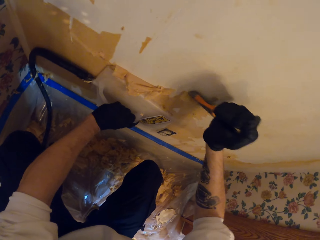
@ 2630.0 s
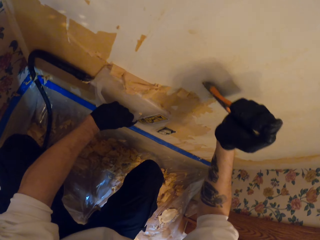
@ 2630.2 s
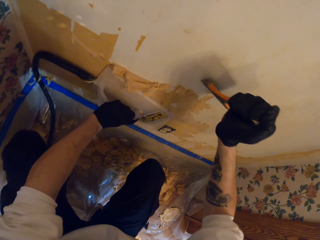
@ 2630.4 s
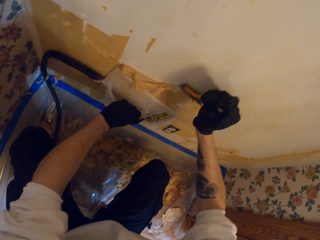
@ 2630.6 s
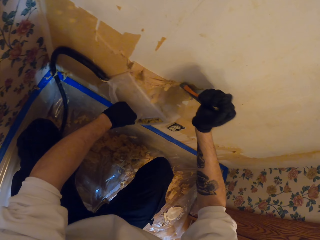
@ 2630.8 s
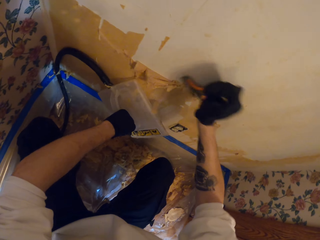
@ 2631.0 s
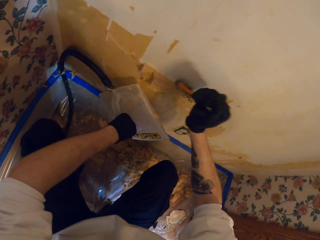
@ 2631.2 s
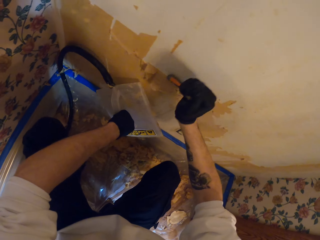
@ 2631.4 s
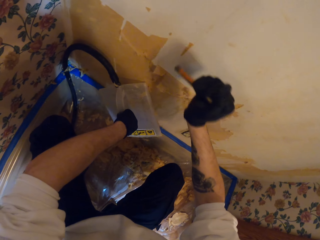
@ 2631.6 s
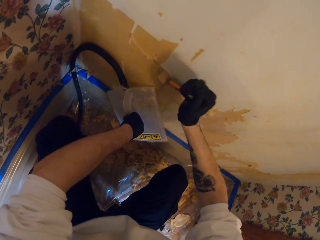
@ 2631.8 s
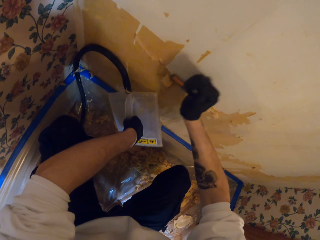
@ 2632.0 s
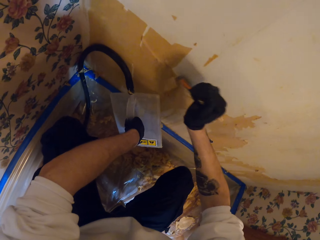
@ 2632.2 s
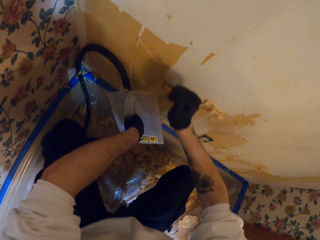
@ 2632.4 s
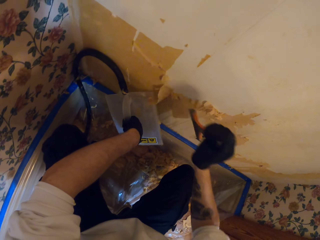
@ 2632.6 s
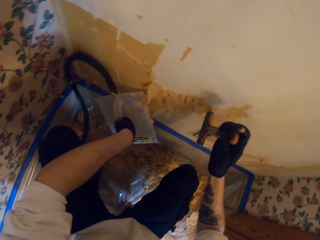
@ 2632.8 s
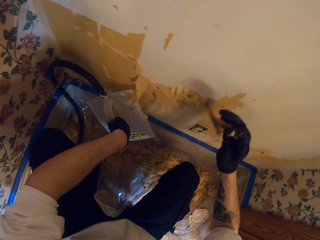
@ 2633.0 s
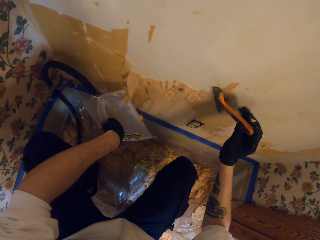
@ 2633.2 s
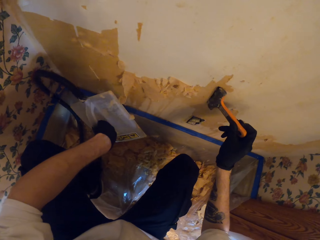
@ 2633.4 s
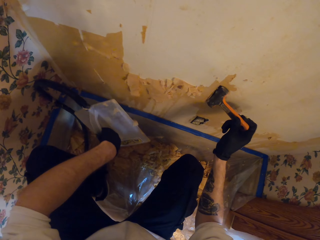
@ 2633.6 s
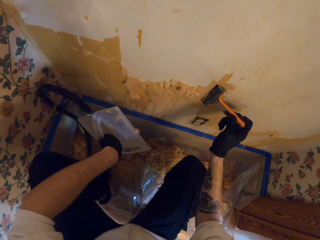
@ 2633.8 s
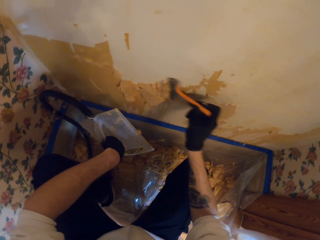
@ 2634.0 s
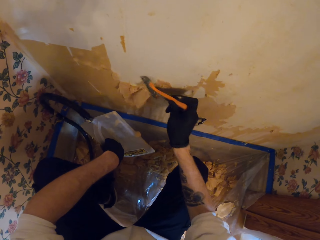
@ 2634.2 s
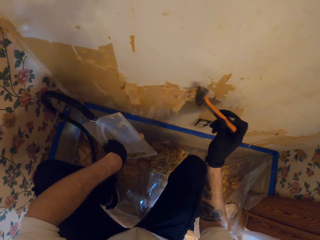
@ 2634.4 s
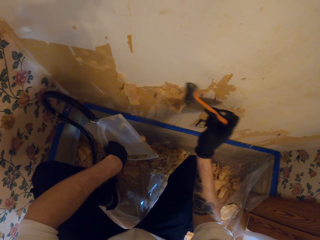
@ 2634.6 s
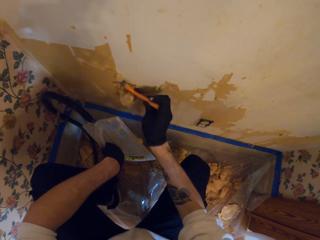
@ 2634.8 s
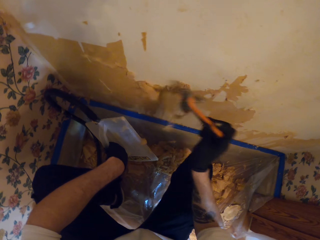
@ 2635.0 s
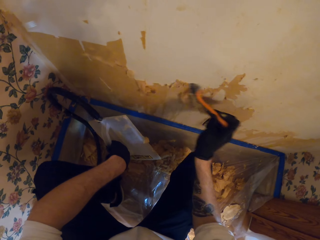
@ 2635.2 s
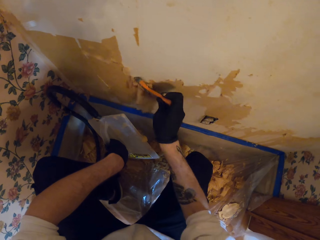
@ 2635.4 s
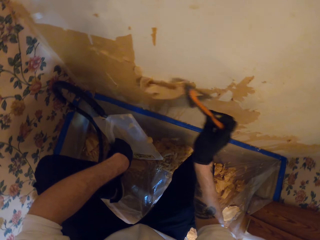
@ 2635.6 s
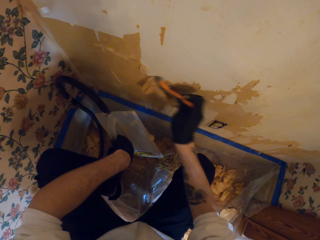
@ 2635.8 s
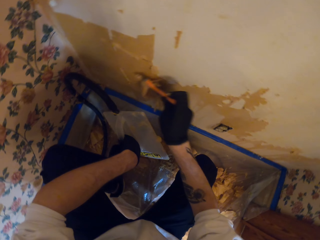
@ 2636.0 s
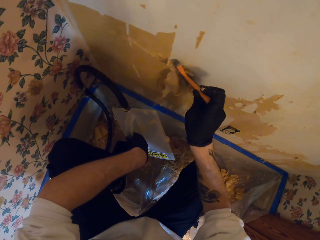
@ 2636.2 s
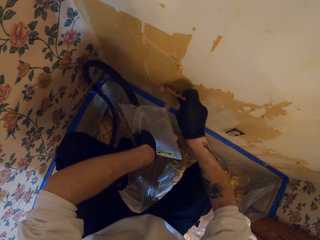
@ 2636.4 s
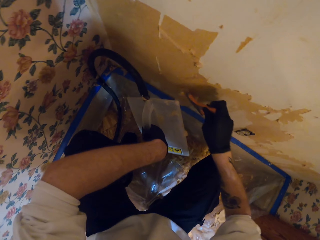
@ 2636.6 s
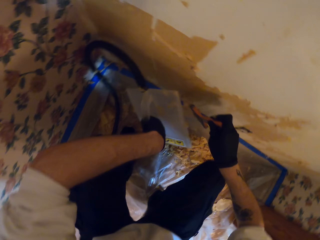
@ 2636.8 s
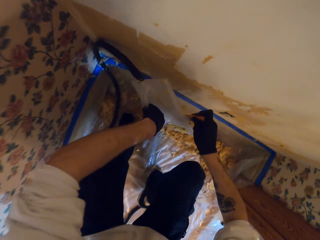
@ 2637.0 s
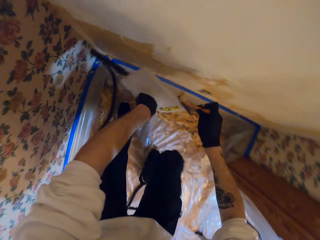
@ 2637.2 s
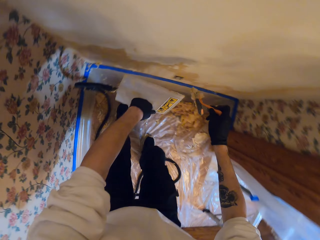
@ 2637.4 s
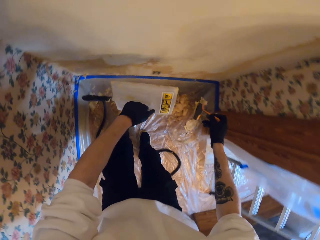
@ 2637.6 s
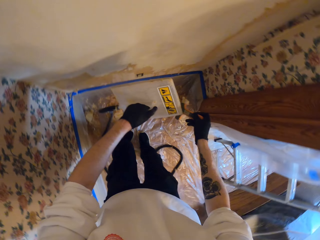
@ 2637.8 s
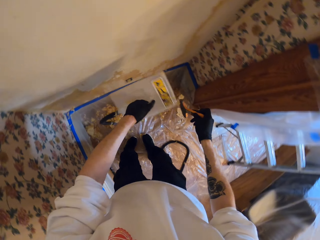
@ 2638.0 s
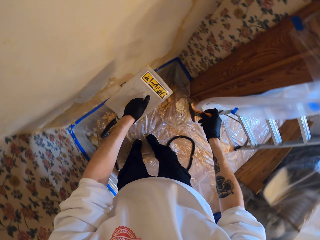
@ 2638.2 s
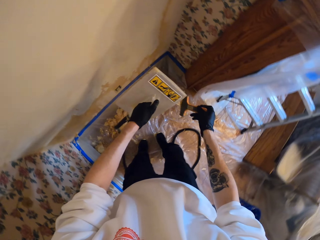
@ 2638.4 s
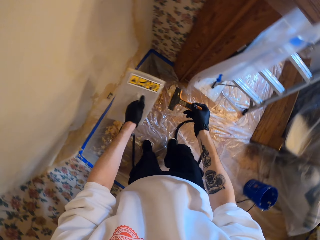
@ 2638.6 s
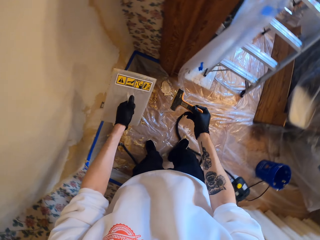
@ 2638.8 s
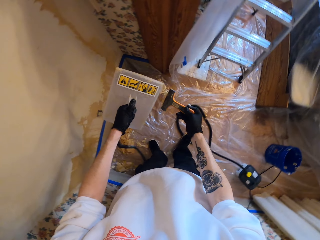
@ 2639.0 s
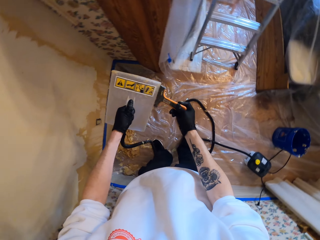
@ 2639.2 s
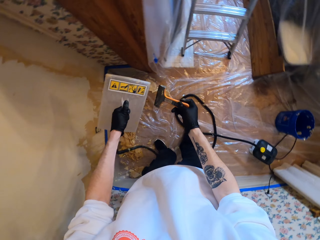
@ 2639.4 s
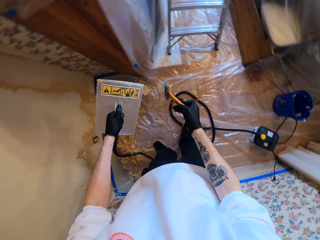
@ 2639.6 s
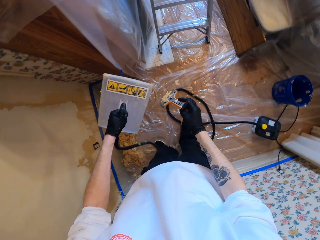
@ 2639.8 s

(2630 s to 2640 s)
The camera wearer holds a wallpaper steamer plate. They adjust a putty knife in the hand. They scrape a wallpaper. They stand. They wipe the putty knife. They remove wallpaper from the scraper. They turn around.

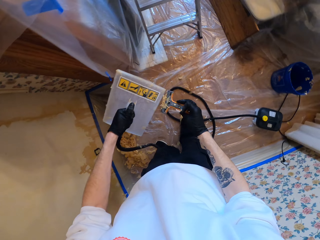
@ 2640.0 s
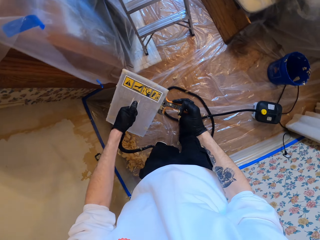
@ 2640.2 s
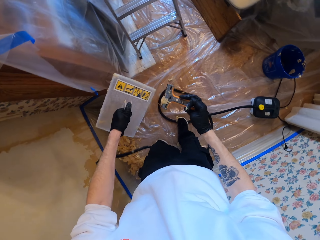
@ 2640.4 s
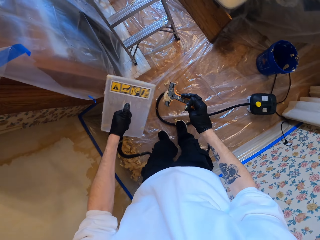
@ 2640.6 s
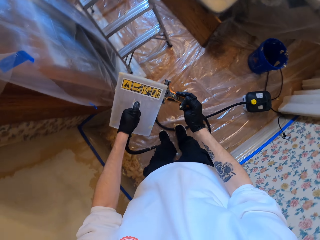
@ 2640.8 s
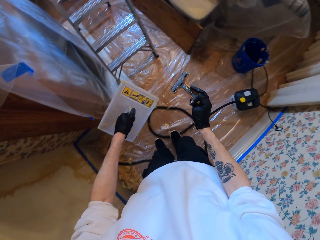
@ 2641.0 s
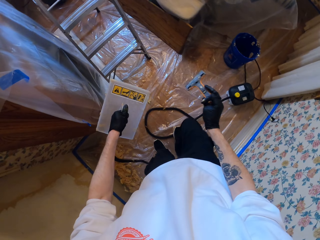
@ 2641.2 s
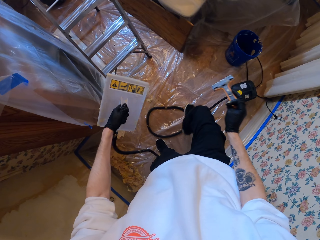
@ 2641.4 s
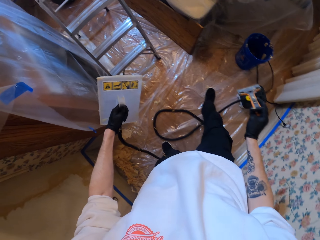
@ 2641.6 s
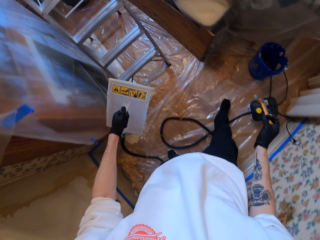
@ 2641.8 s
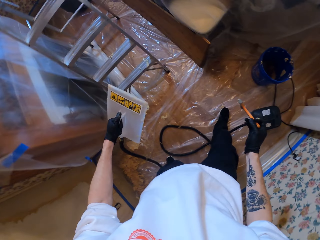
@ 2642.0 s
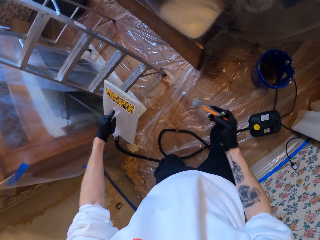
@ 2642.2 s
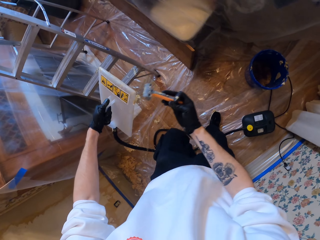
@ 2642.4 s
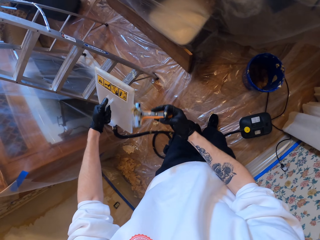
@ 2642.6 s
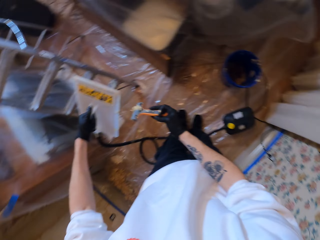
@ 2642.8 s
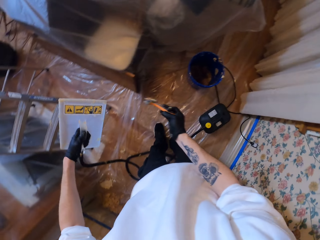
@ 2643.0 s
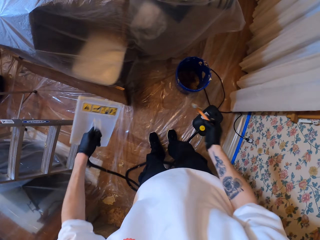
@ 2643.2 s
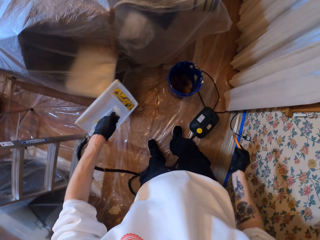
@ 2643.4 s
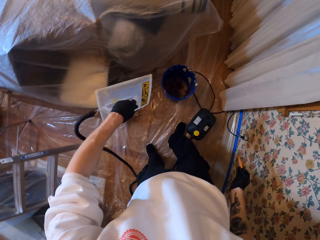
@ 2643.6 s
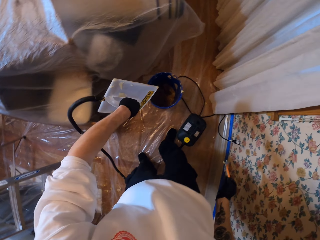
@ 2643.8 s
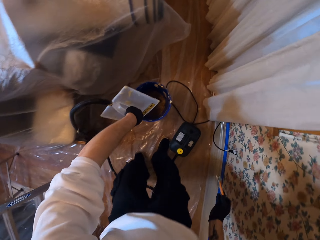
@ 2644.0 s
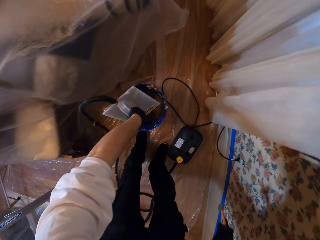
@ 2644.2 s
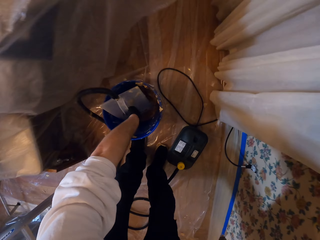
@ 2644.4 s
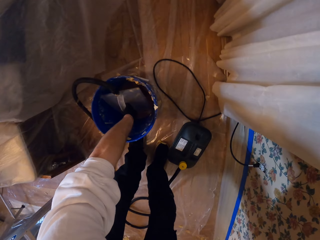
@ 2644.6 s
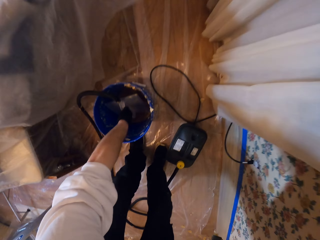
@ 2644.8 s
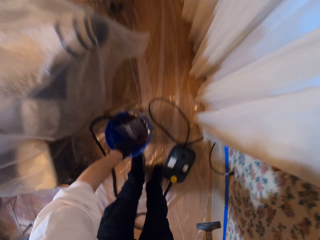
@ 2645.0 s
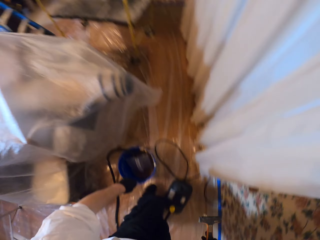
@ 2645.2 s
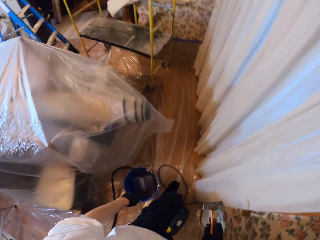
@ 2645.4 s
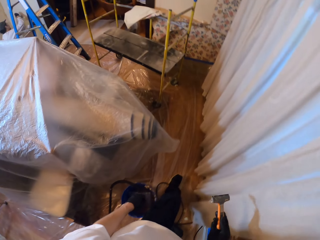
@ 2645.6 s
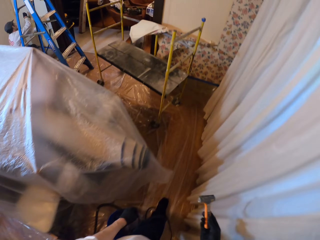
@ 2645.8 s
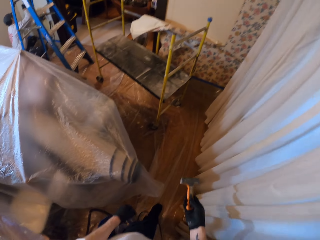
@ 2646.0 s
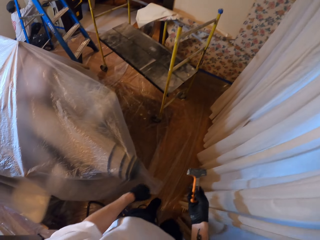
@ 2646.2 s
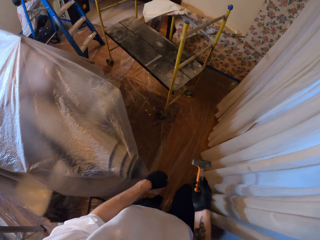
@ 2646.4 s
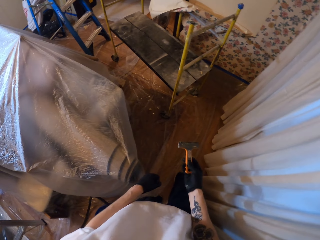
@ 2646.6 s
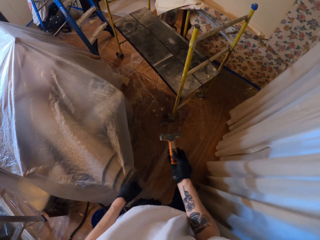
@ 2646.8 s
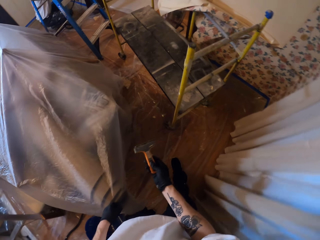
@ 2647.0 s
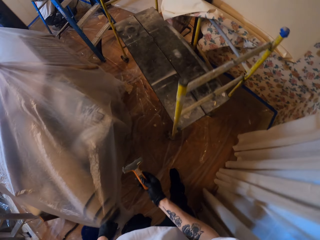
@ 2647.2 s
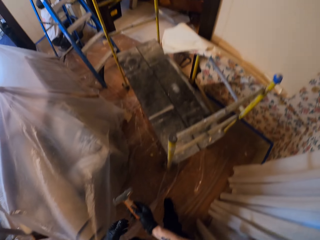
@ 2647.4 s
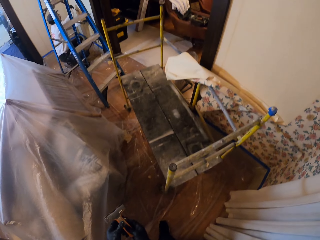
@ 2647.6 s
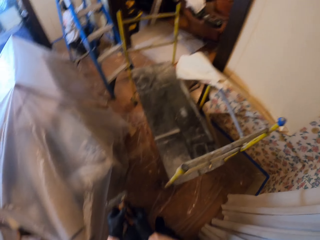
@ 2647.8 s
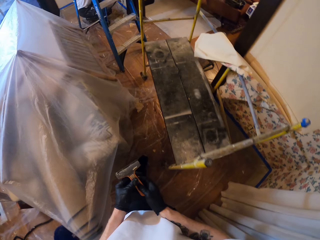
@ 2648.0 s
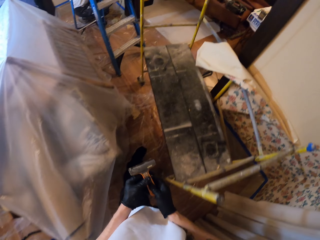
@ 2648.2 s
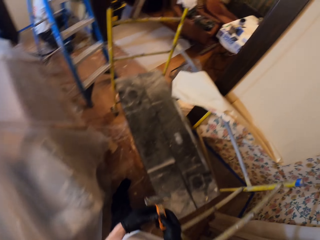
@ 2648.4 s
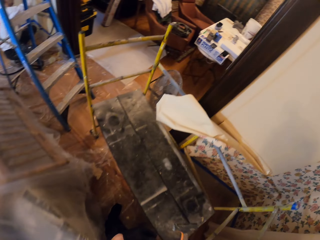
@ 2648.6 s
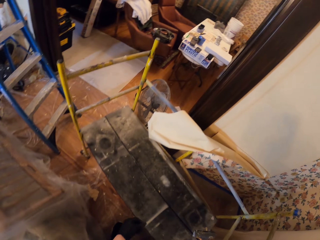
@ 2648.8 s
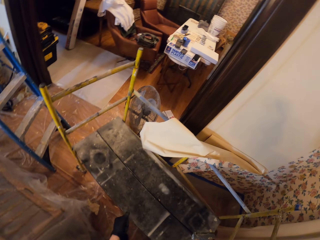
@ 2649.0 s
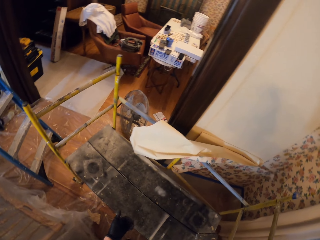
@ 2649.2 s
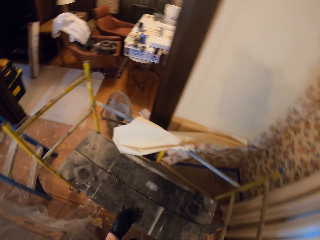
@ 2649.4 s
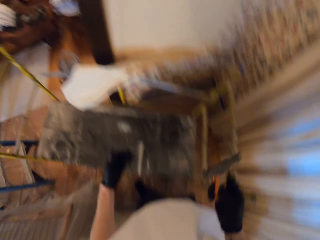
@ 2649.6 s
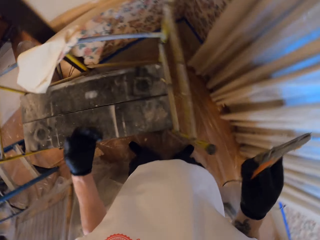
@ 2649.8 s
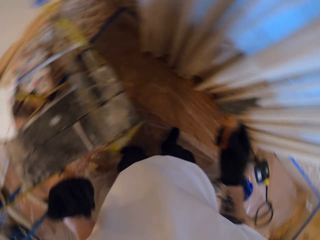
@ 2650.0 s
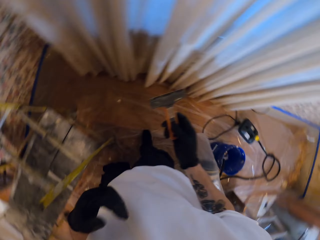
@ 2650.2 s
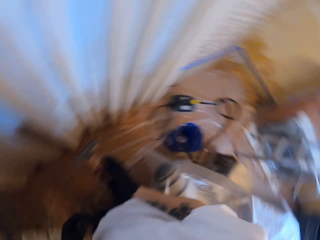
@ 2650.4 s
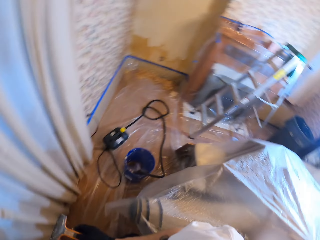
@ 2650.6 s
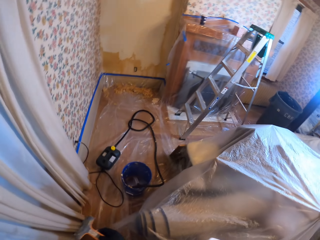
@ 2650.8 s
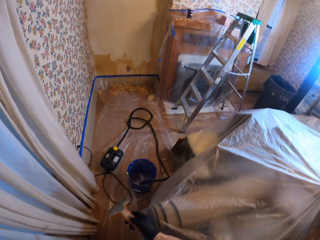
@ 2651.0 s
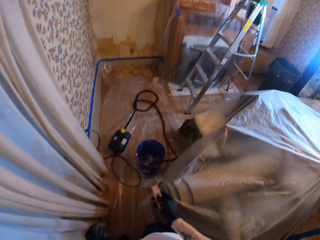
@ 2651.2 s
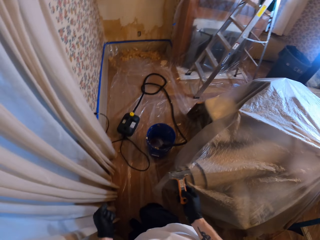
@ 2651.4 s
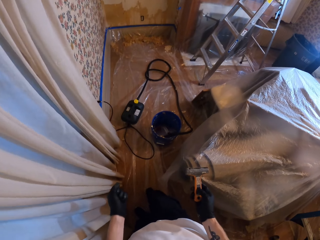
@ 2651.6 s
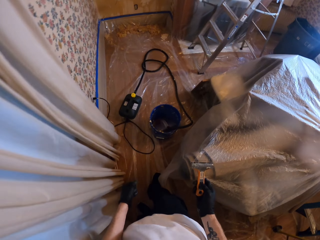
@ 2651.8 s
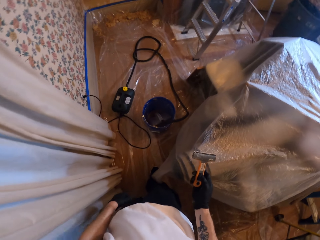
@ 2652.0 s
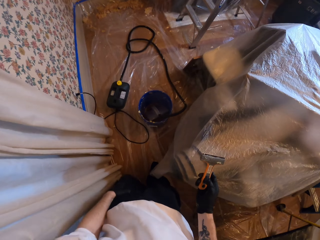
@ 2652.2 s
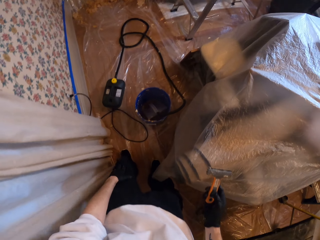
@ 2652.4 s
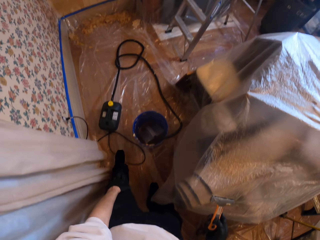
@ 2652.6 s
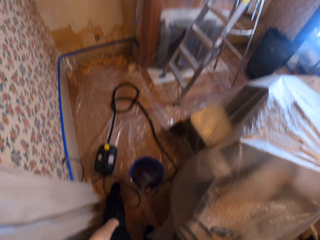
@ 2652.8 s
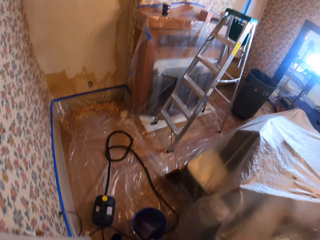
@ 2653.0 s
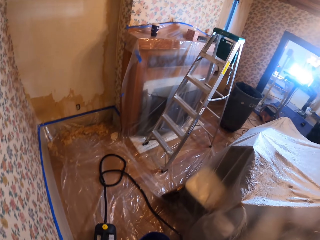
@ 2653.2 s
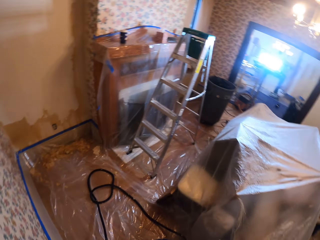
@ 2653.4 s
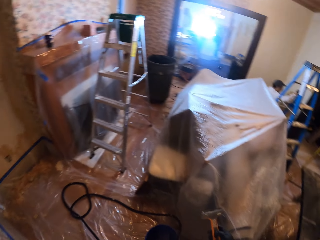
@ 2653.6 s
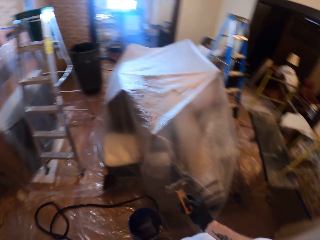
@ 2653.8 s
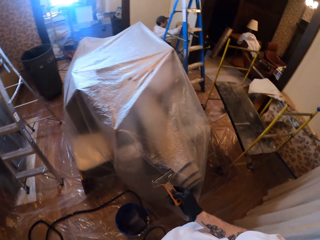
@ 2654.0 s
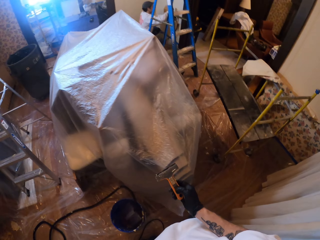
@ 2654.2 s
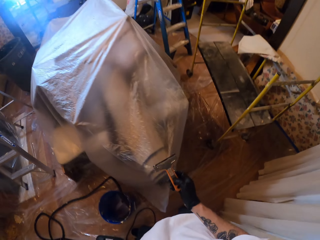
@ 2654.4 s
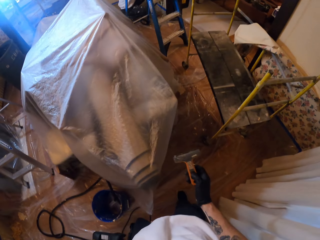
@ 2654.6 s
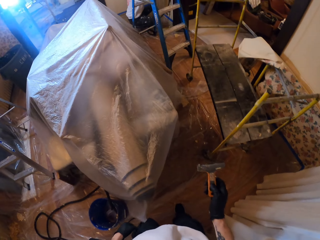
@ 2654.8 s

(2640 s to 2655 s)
The camera wearer walks in the house. They wipe a wallpaper steamer plate. They walk in the house. They put the wallpaper remover in the bucket. They touch a putty knife with the left hand.
